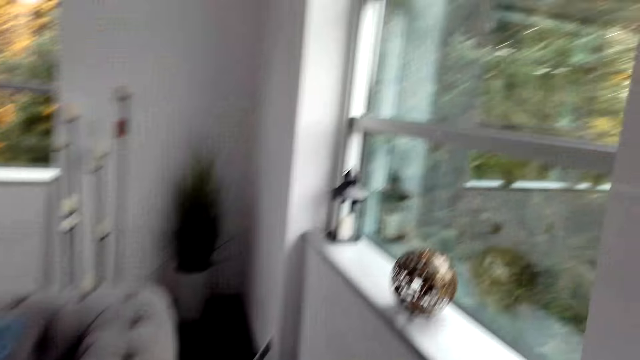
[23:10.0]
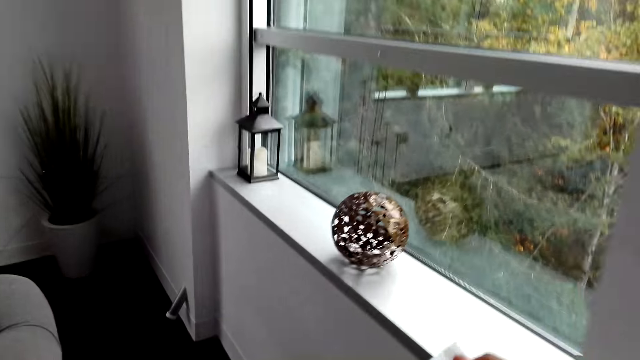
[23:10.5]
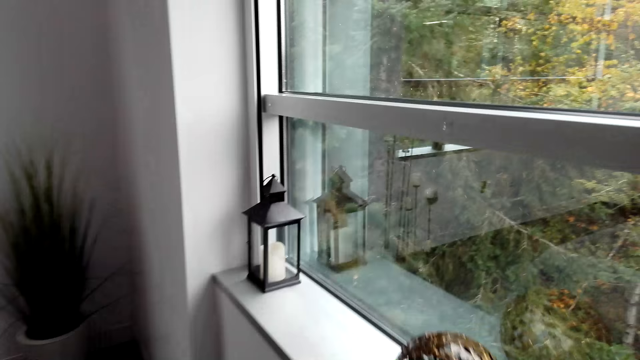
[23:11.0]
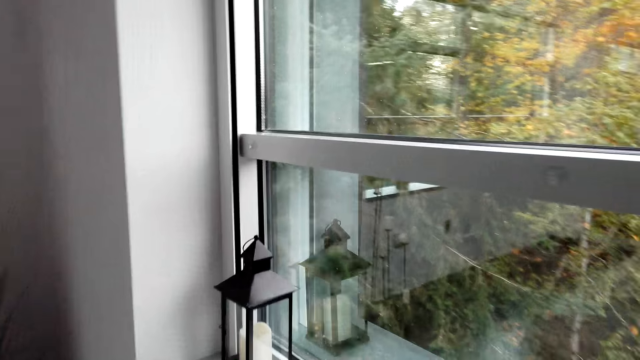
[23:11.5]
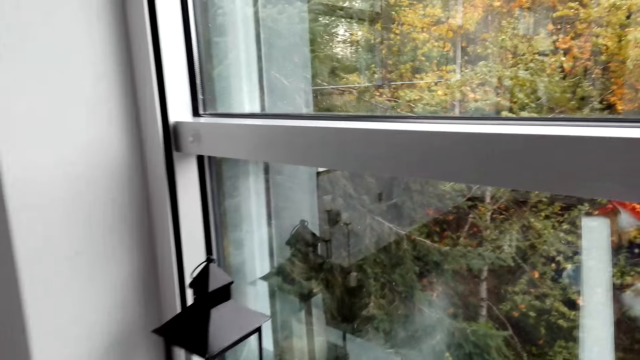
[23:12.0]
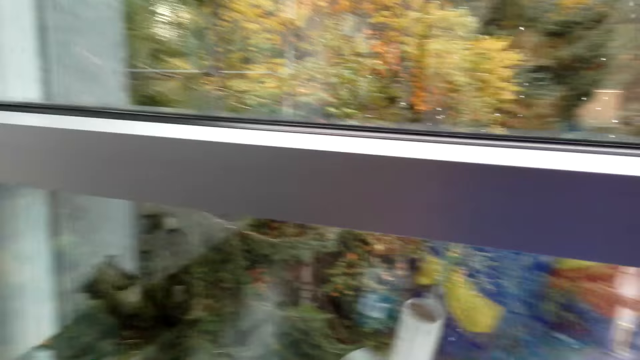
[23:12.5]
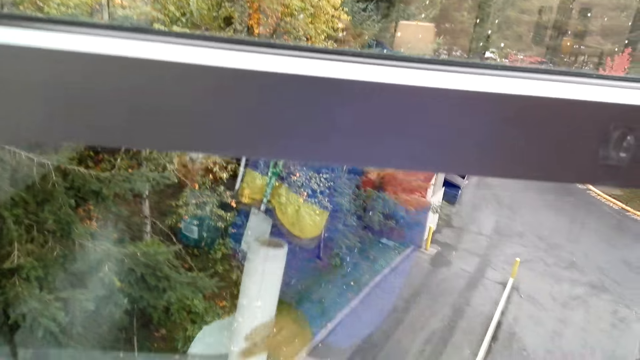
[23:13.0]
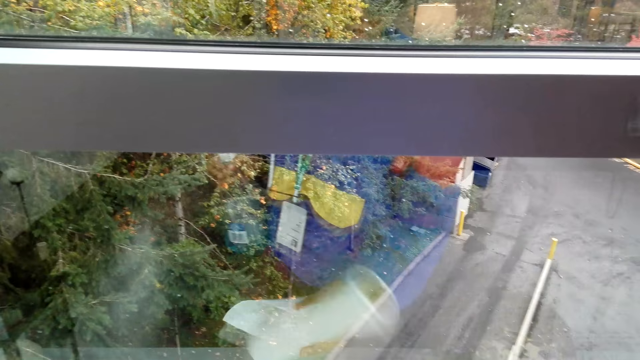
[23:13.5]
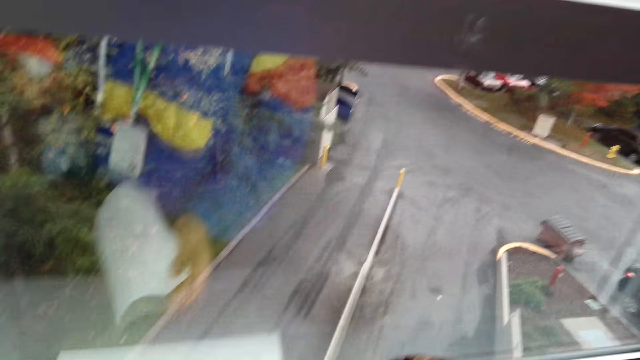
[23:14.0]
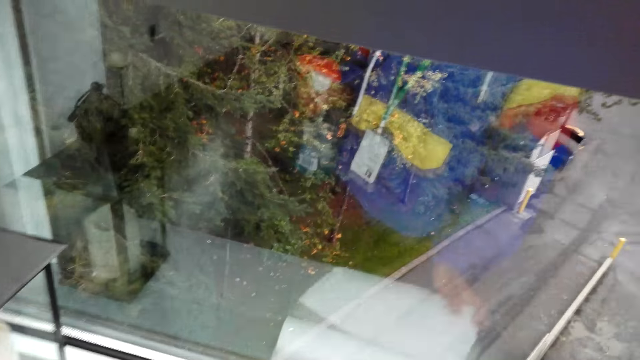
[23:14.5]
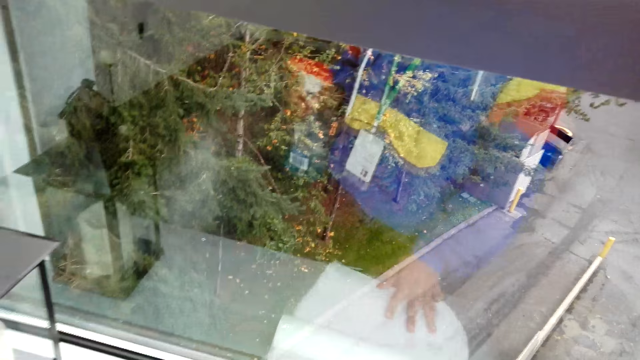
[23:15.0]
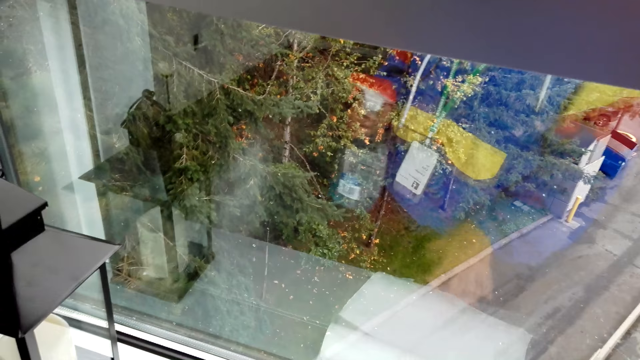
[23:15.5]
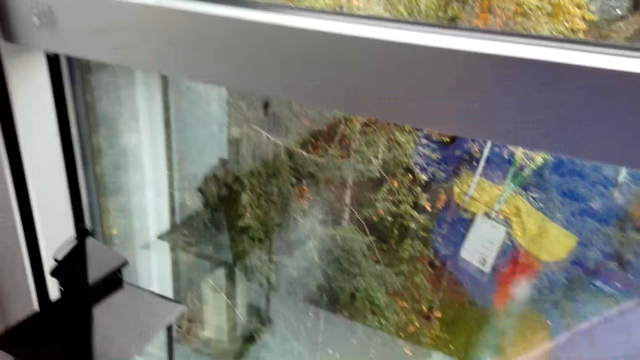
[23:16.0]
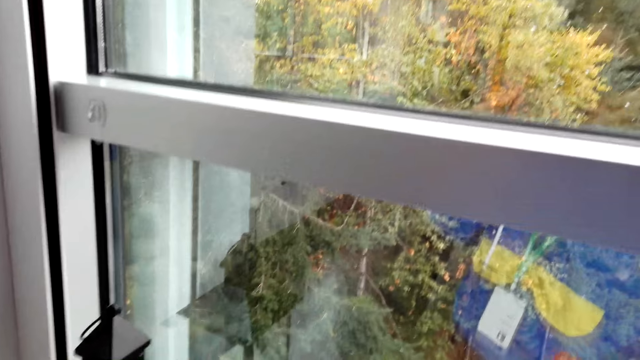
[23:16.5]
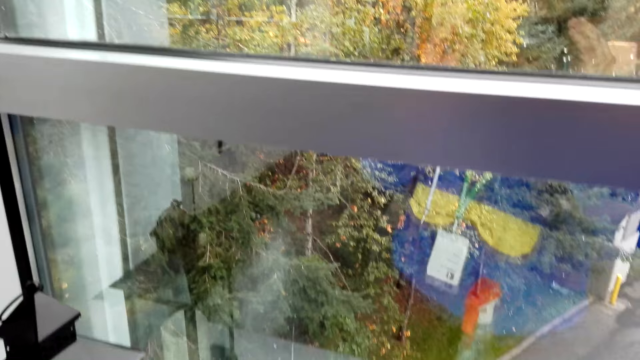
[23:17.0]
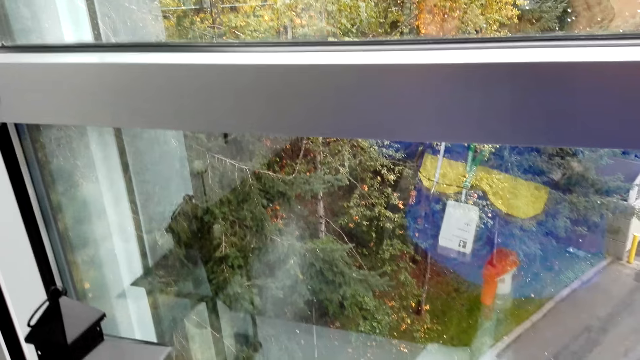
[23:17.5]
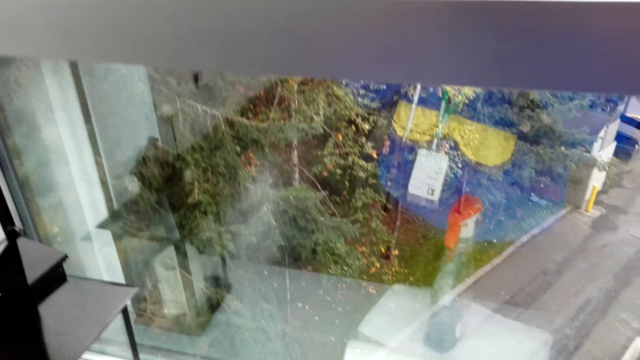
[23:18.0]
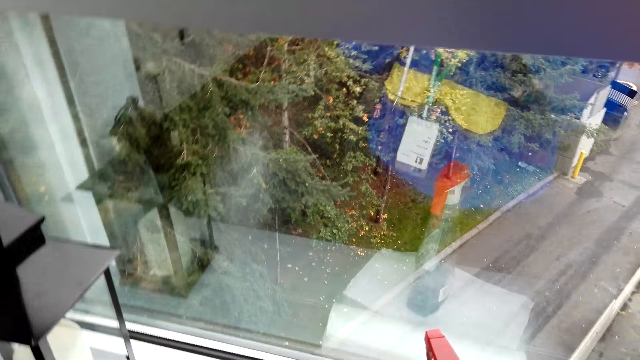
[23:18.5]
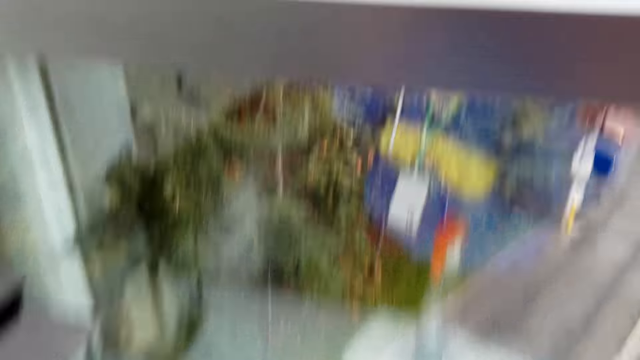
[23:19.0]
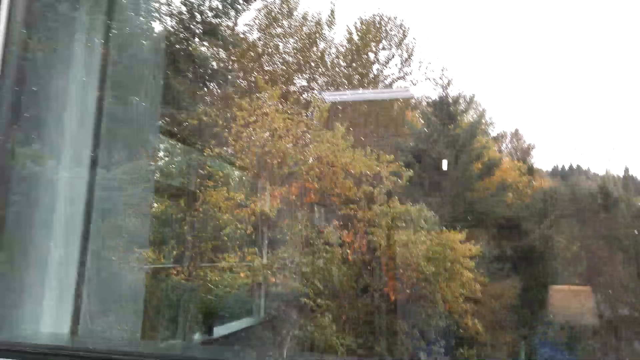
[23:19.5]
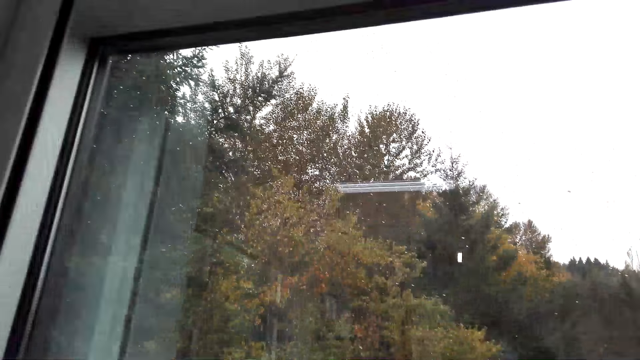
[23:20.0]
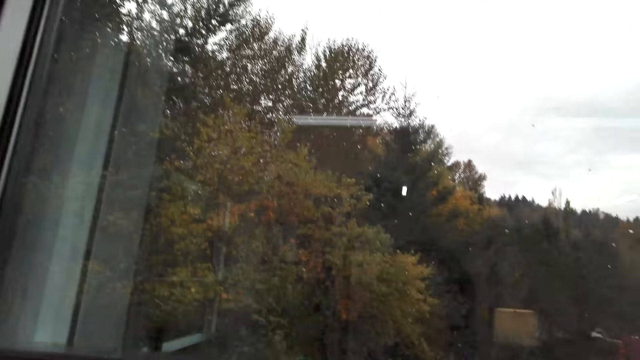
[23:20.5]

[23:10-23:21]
The camera wearer walks. They watch the background. They put down a metal. They talk.

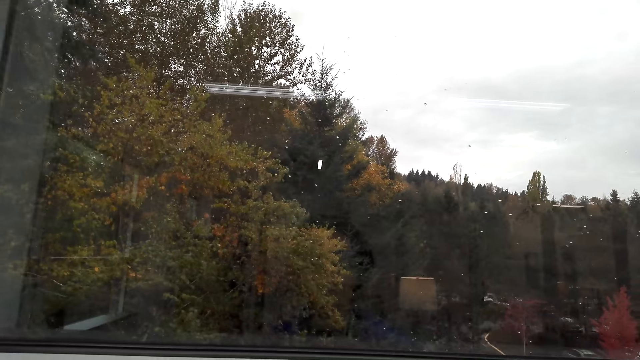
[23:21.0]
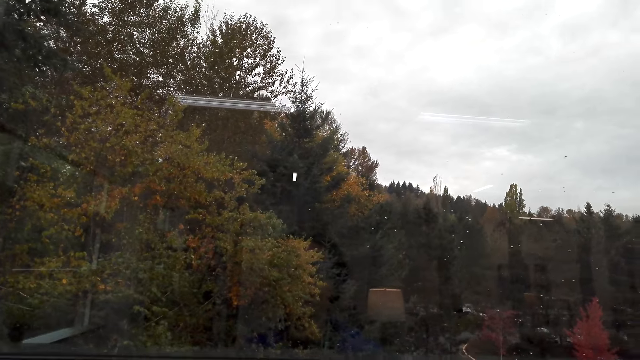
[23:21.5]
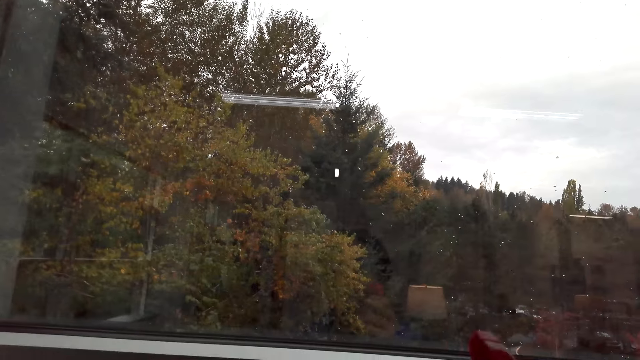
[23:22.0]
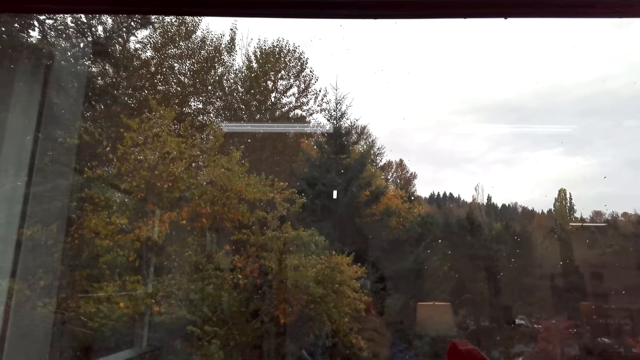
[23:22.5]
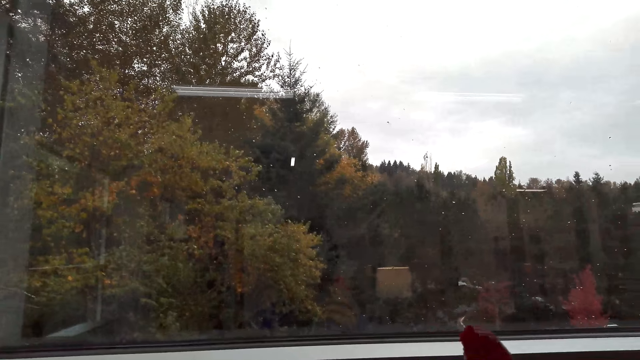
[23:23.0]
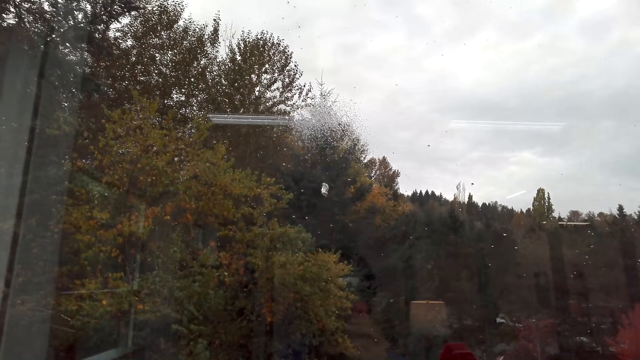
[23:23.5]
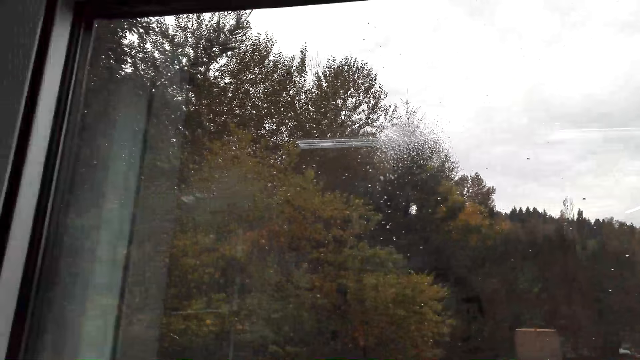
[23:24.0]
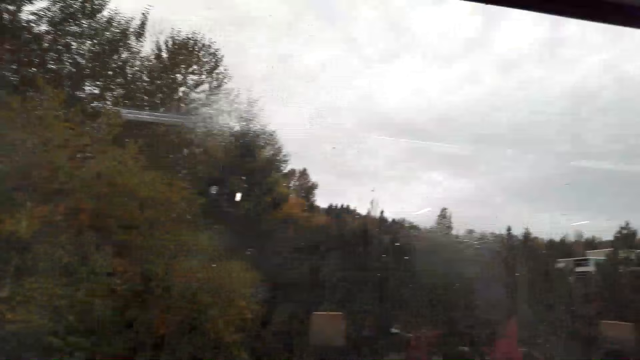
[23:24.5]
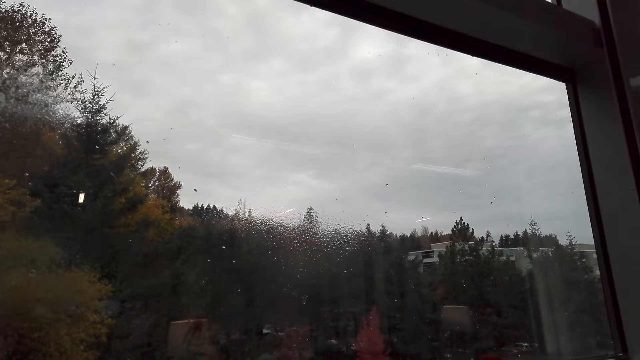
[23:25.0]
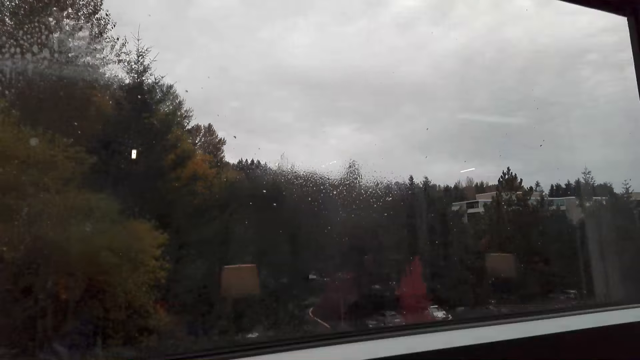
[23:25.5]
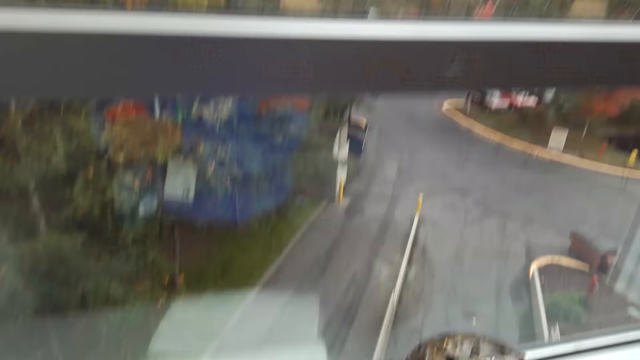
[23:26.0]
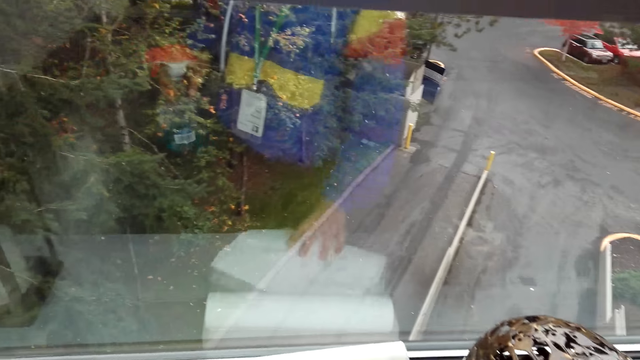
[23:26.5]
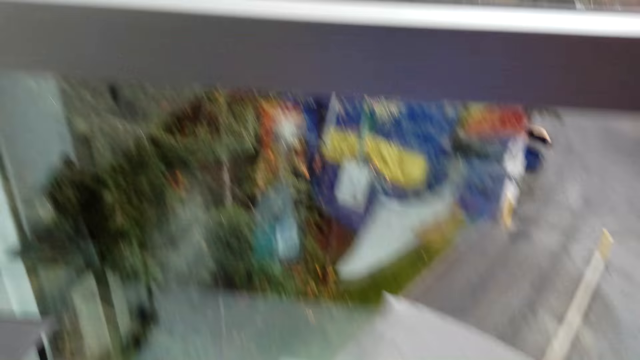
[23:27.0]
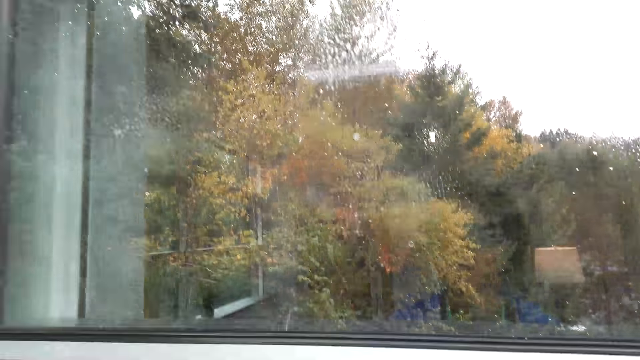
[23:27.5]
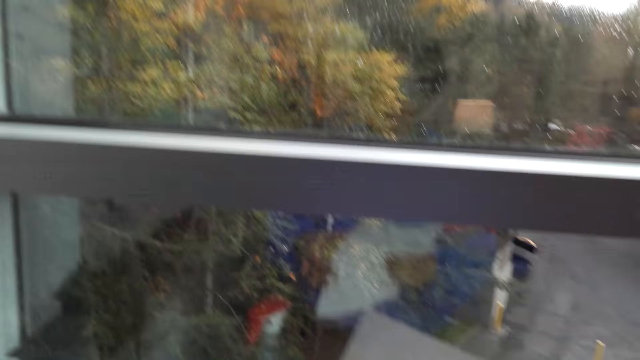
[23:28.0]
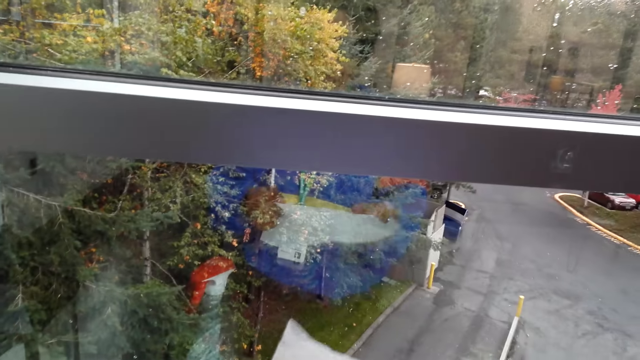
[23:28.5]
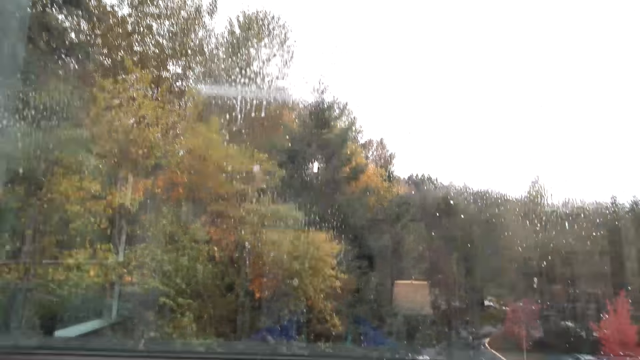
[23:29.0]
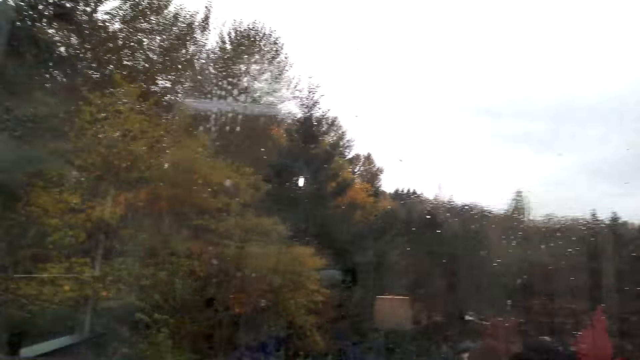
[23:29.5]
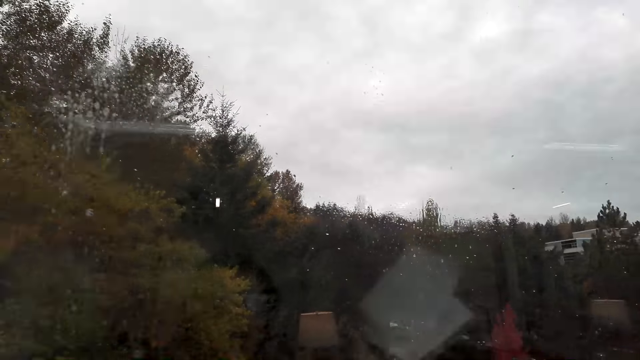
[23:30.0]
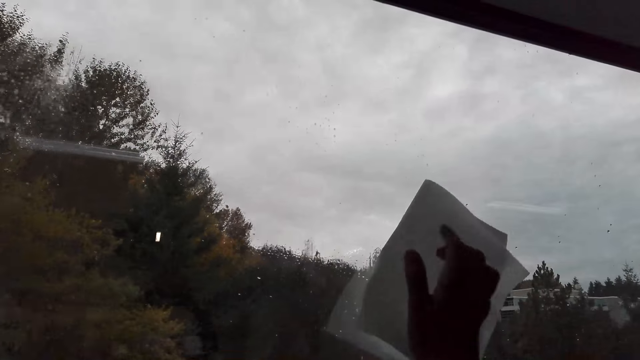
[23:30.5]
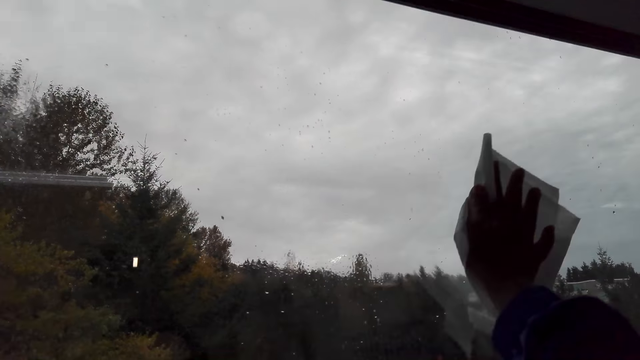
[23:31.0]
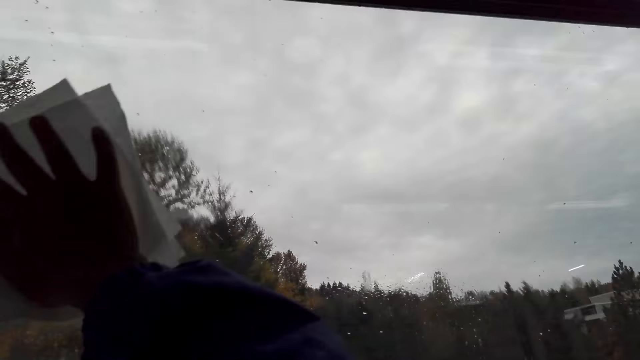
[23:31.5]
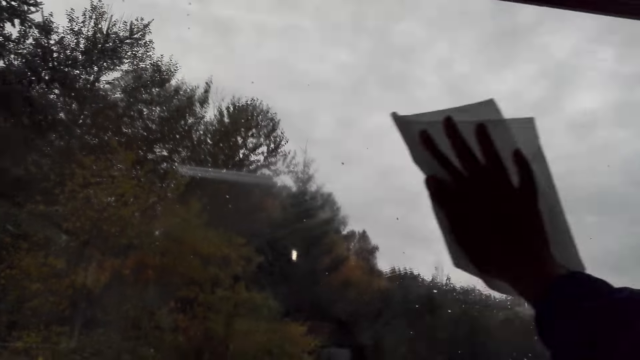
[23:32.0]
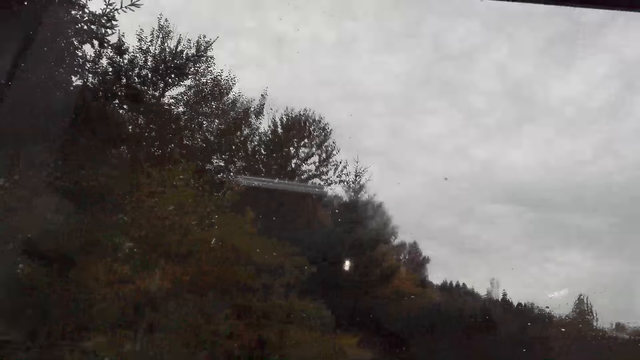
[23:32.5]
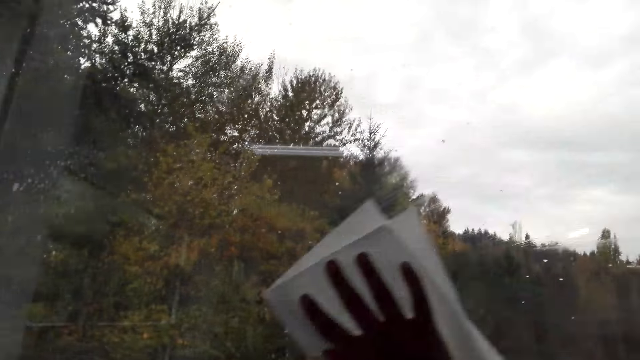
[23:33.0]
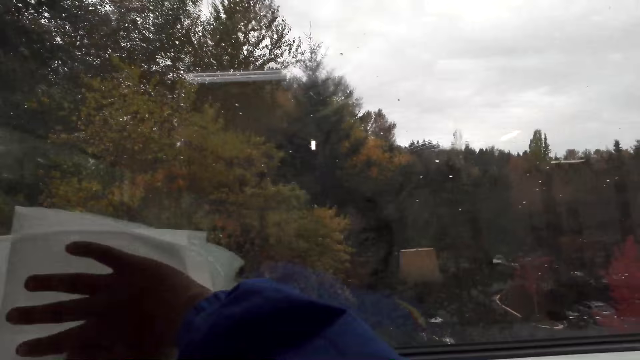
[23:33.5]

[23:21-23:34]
The camera wearer sprays the window. They pick up a tissue. They wipe the window.
